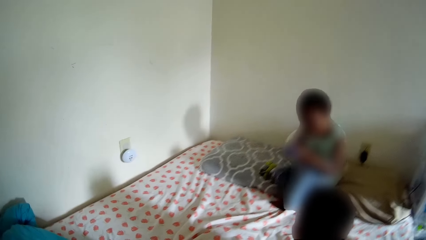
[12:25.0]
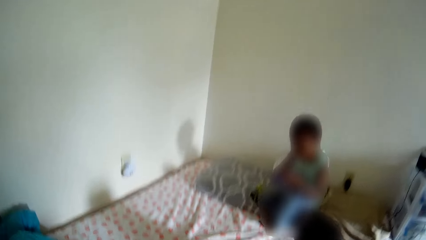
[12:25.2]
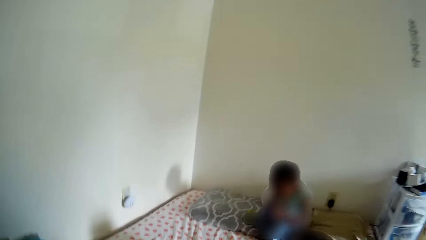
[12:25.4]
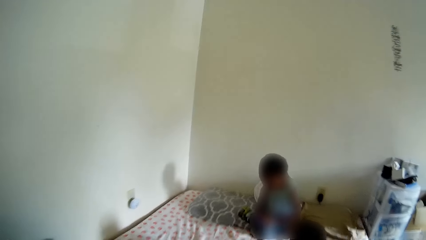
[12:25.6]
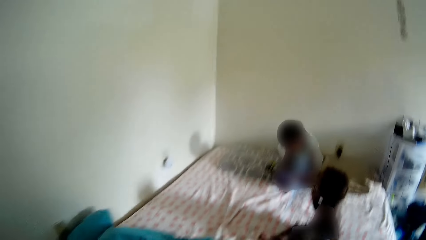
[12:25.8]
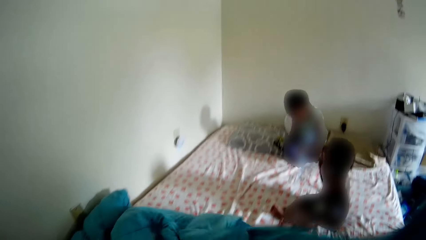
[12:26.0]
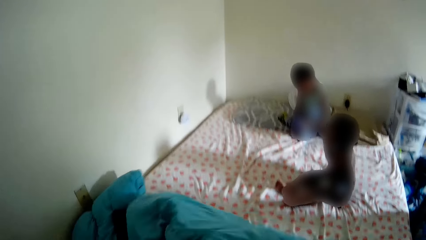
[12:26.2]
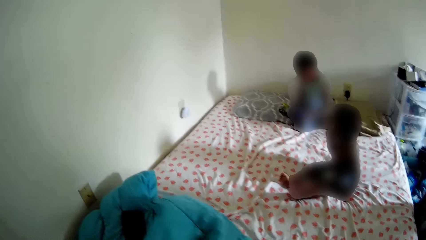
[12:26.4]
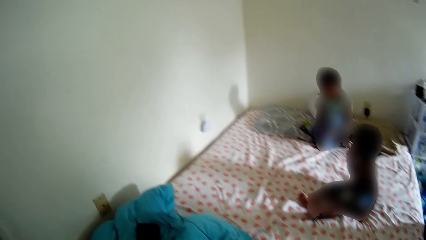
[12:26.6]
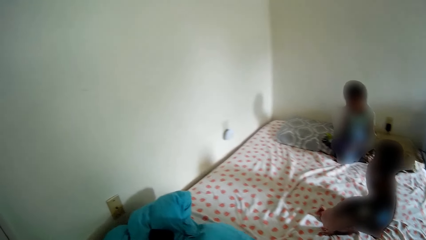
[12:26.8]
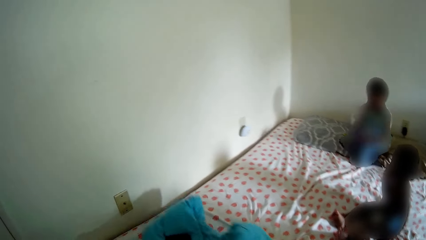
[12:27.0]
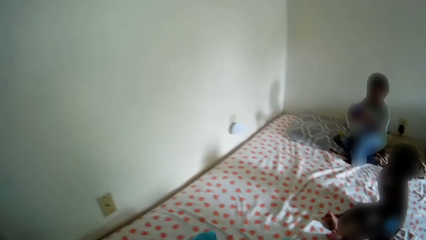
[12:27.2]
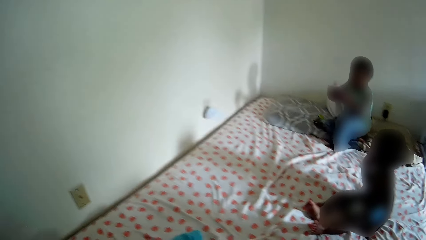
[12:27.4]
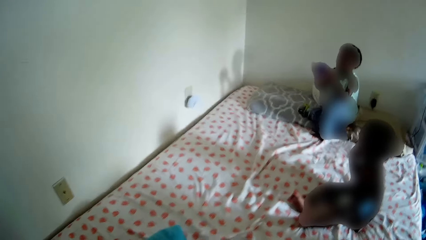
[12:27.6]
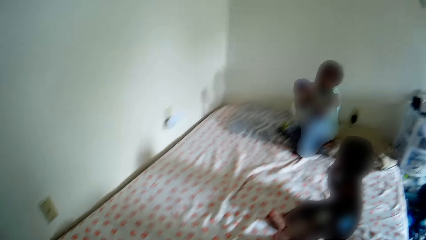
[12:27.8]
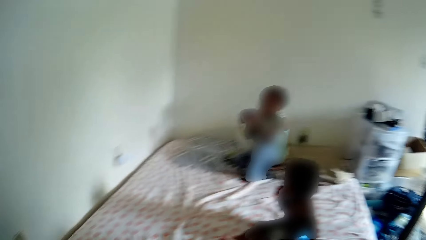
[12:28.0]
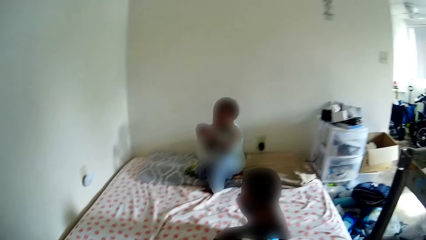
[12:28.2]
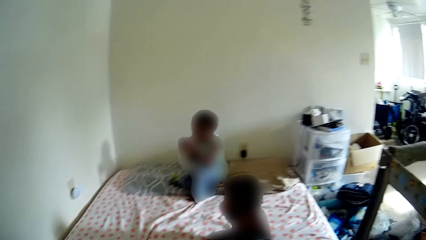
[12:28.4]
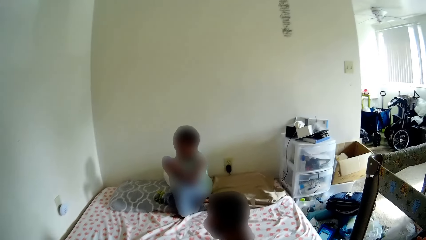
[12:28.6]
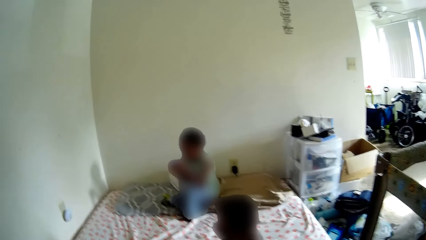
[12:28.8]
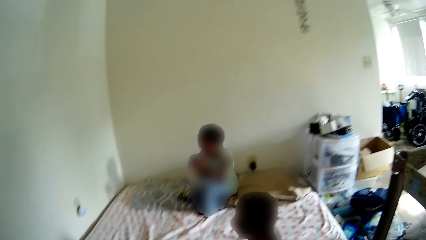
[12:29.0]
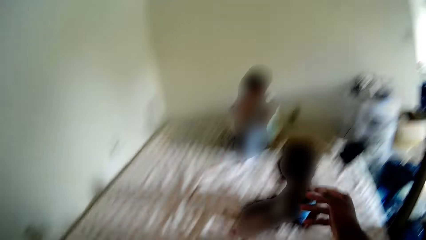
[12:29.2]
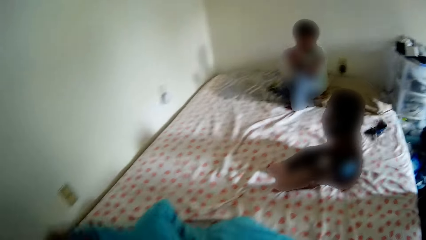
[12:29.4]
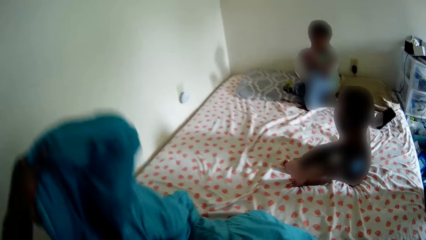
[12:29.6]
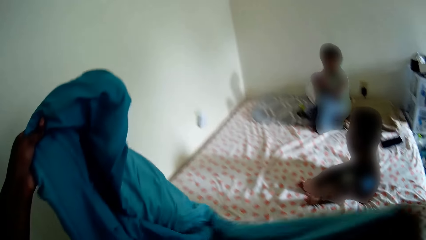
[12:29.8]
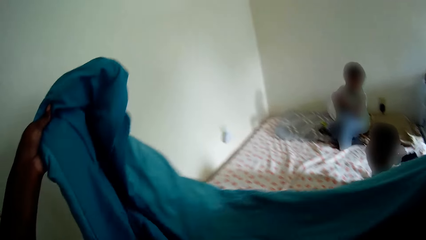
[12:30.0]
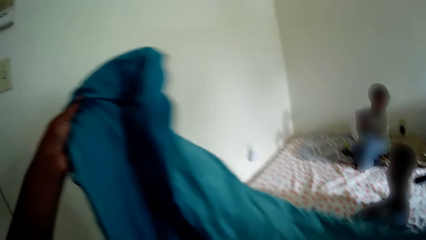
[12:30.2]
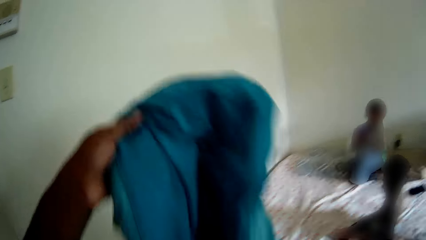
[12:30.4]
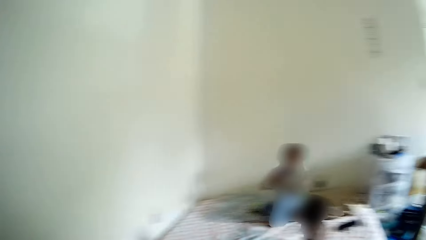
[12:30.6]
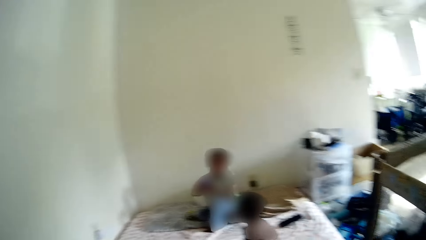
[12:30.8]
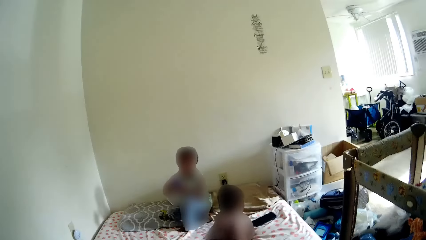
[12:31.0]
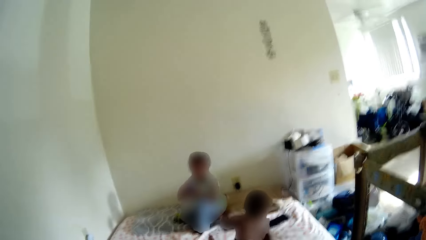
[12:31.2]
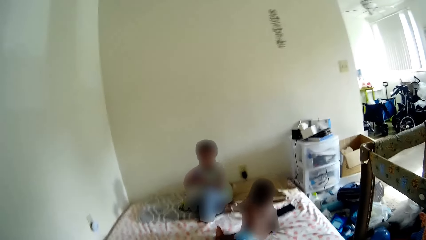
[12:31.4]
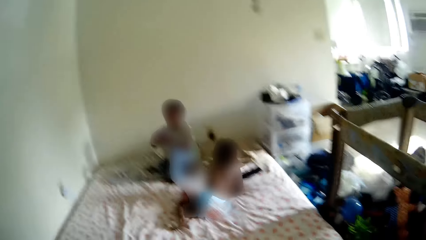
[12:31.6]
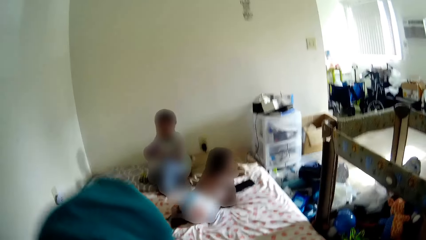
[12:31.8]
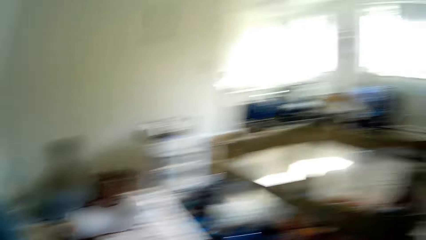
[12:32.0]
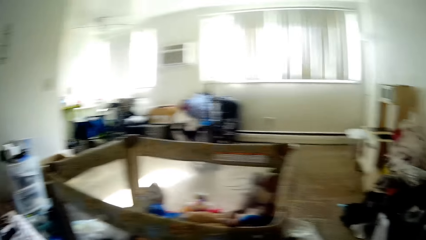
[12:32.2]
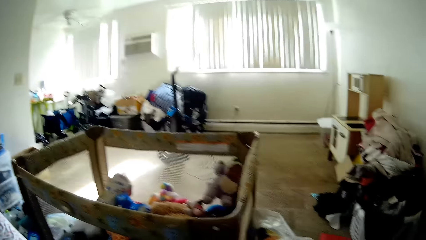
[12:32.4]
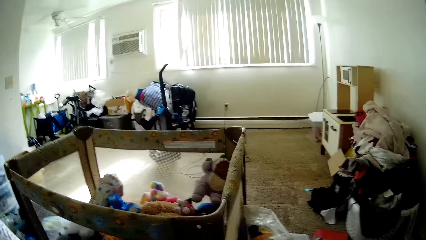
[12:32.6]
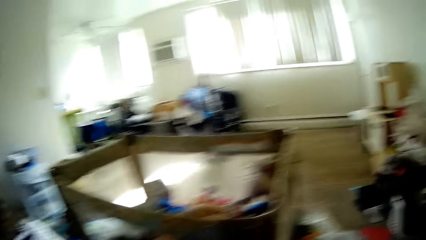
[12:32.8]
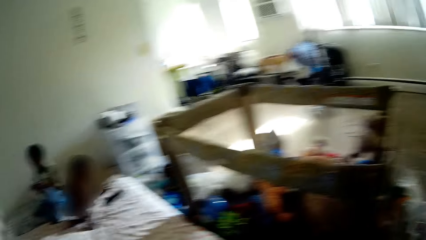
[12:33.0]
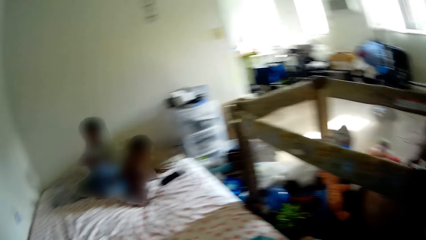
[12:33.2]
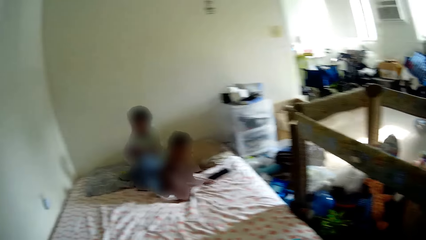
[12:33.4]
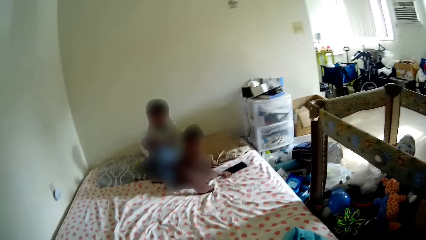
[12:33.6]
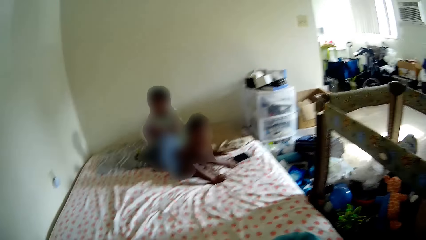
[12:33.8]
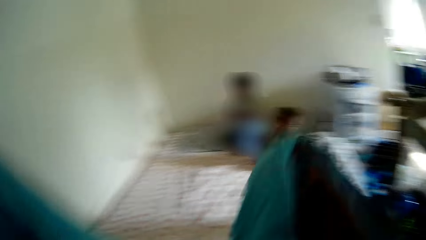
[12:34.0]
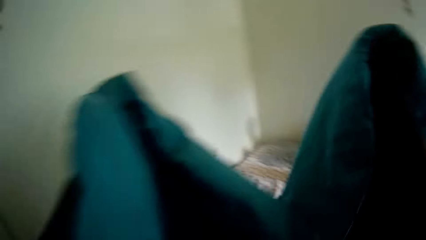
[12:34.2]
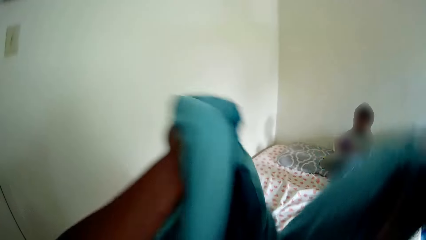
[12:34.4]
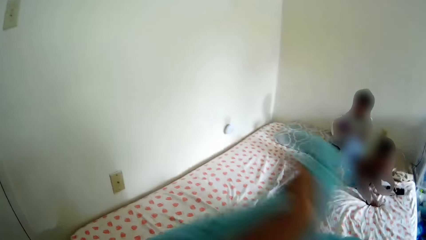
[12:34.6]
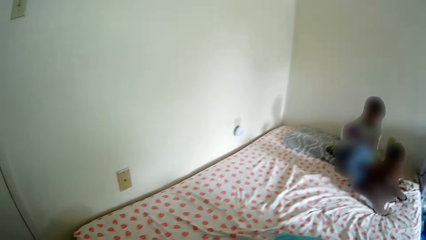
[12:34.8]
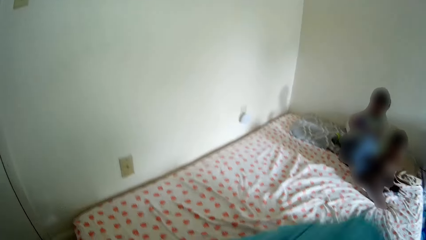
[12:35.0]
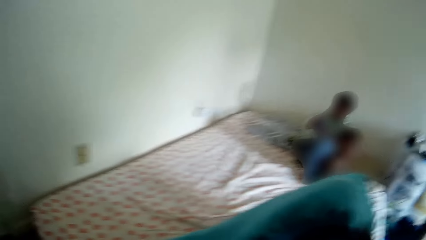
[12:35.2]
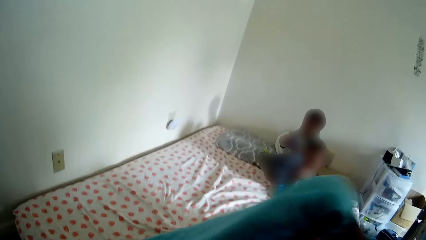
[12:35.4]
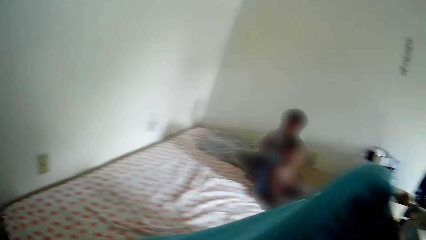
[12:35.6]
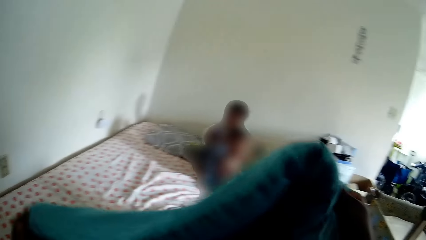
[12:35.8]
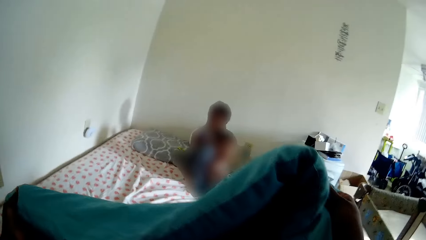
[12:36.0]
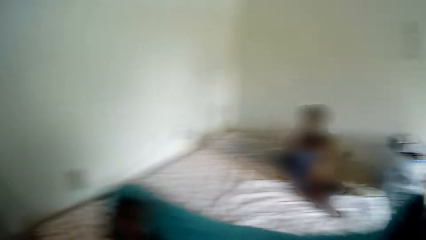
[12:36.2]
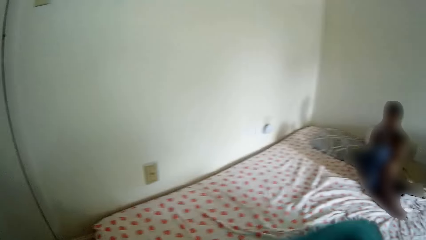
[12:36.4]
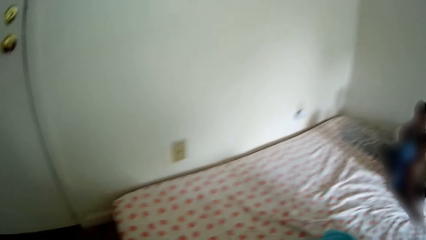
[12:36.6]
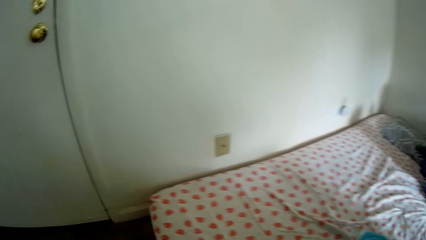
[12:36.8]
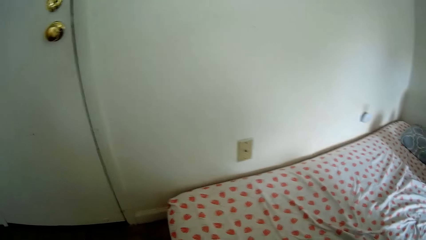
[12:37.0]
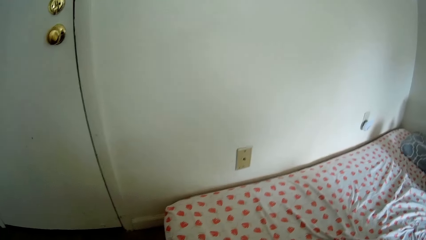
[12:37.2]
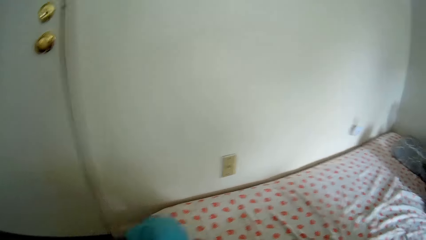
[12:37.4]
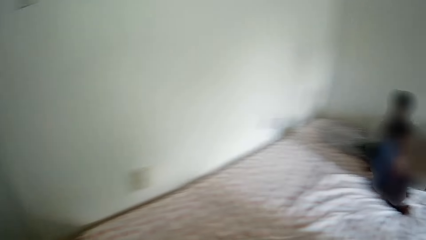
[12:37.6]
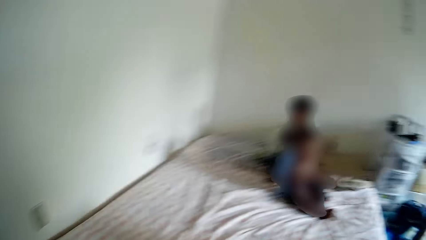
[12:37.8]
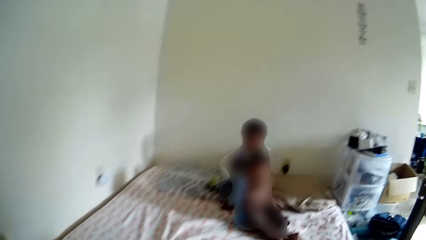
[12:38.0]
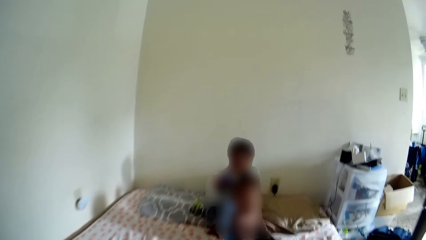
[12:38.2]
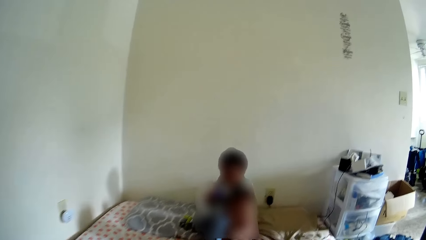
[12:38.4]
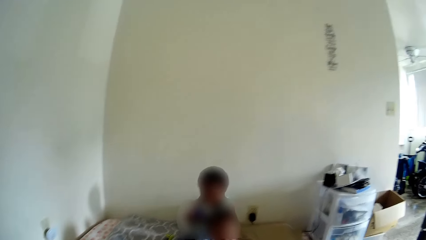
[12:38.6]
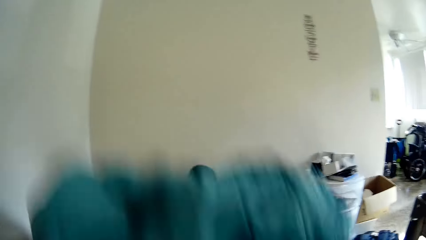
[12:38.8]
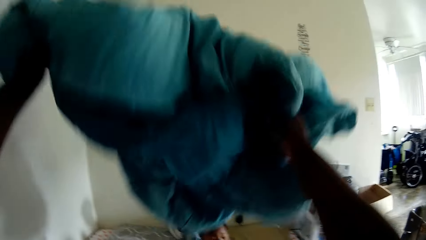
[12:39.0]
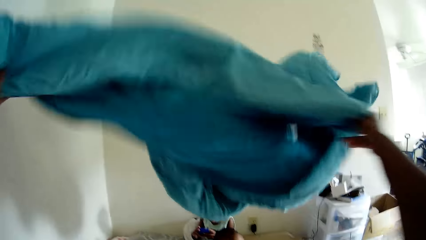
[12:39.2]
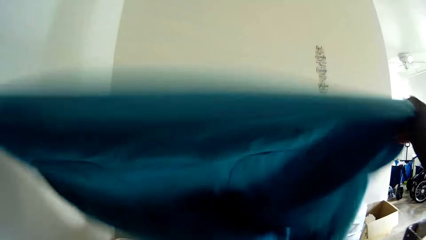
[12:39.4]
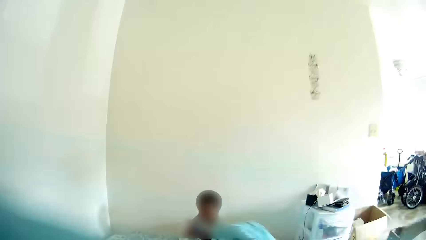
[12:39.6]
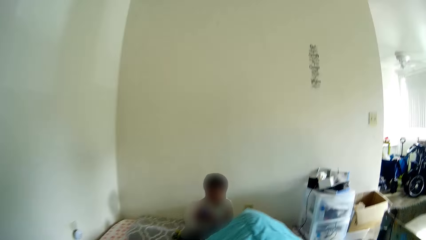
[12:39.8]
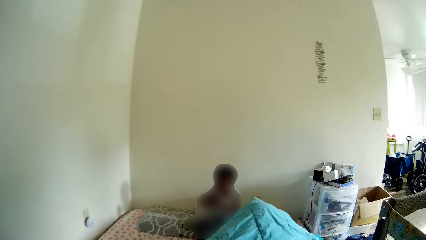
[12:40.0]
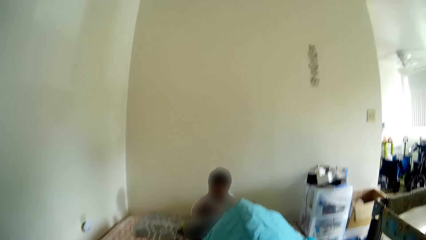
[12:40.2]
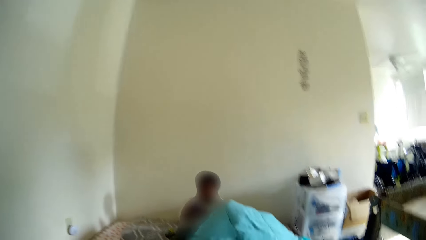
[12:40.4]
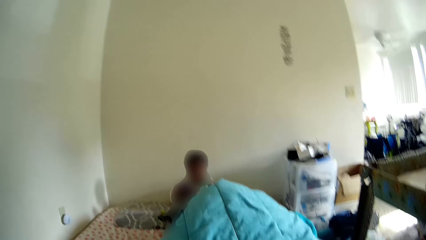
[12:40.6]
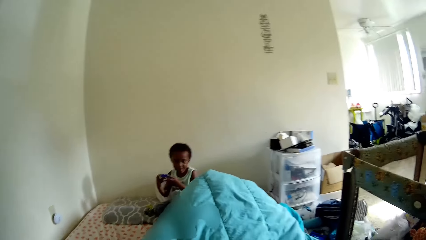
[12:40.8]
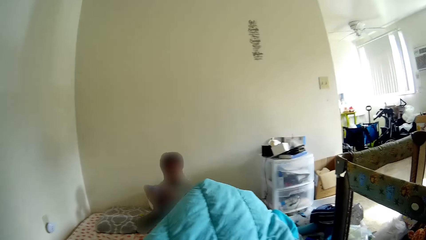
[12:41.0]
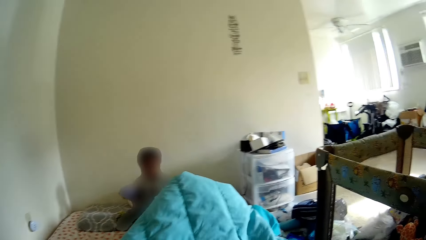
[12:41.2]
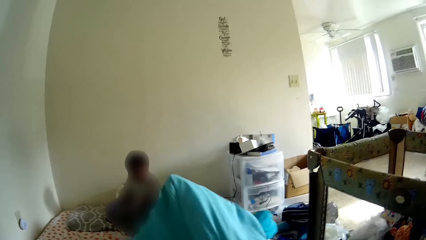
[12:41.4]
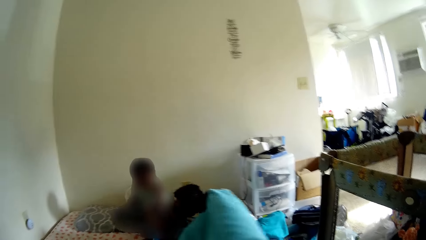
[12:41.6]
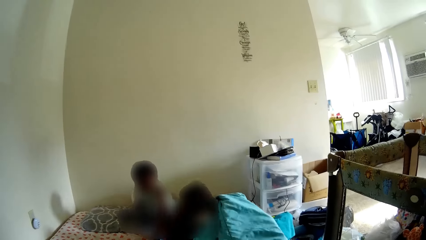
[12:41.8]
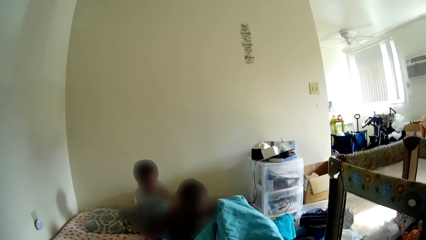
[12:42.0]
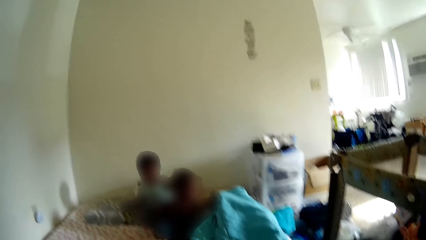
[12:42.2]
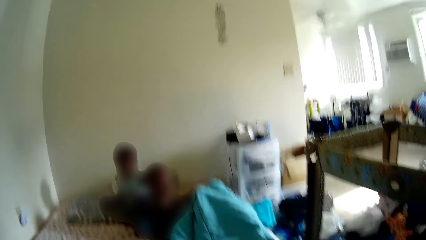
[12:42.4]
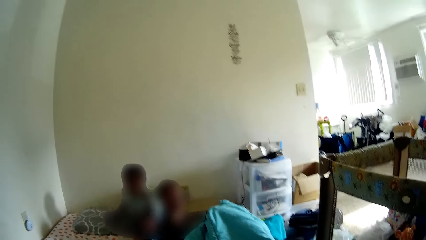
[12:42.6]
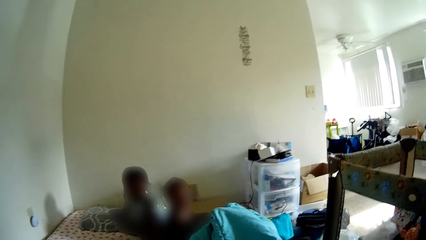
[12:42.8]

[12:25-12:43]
The camera wearer drops a baby on the bed with both hands. She carries a bed cover with her right hand. She picks up a blanket. She throws a black phone on the bed. She folds the blanket. The baby picks up the phone with both hands. The camera wearer covers the baby with the bed cover in both hands. She throws the blanket on the bed.
